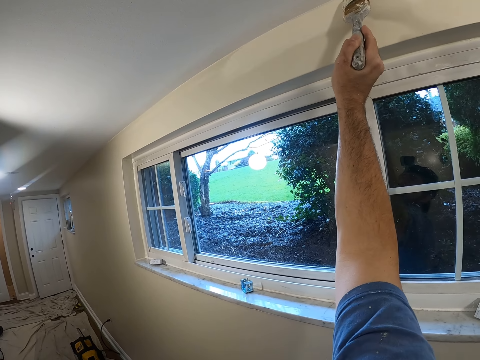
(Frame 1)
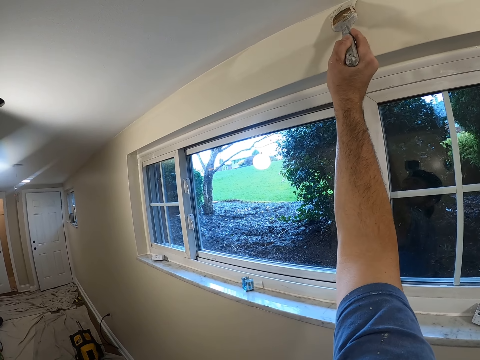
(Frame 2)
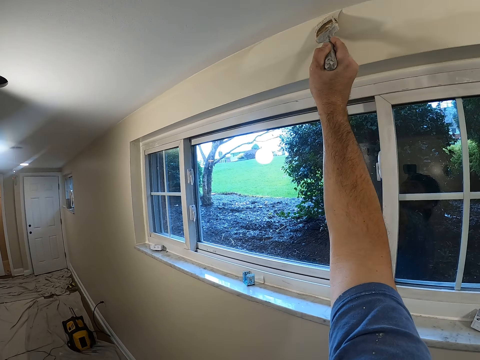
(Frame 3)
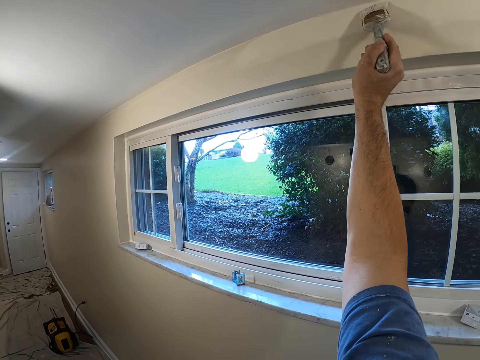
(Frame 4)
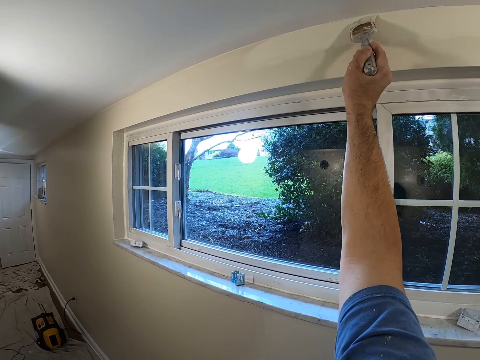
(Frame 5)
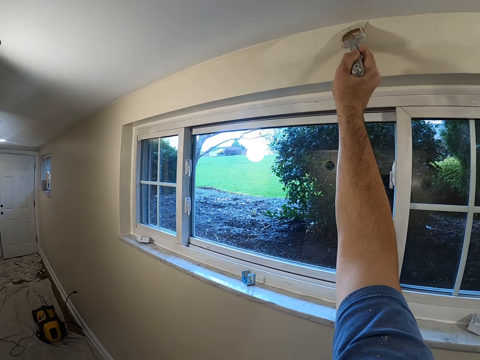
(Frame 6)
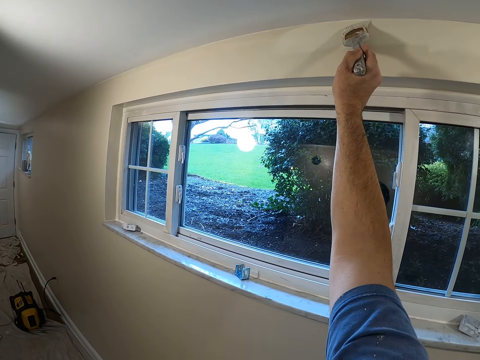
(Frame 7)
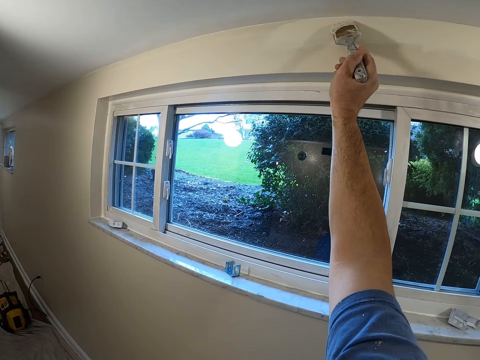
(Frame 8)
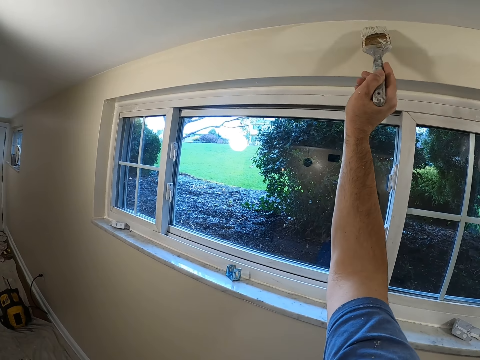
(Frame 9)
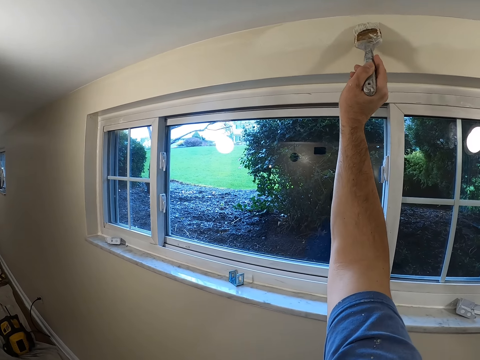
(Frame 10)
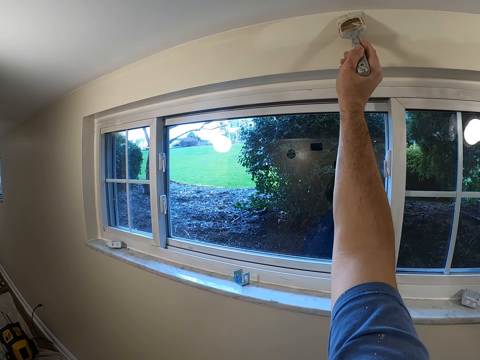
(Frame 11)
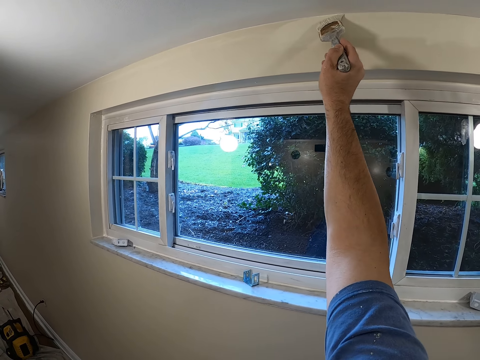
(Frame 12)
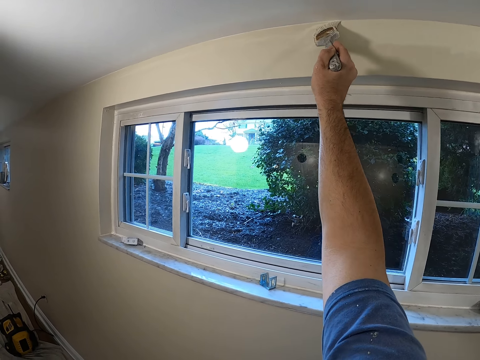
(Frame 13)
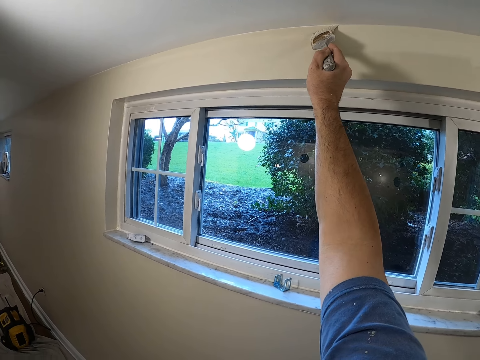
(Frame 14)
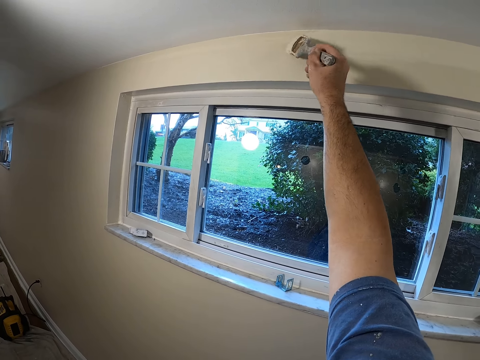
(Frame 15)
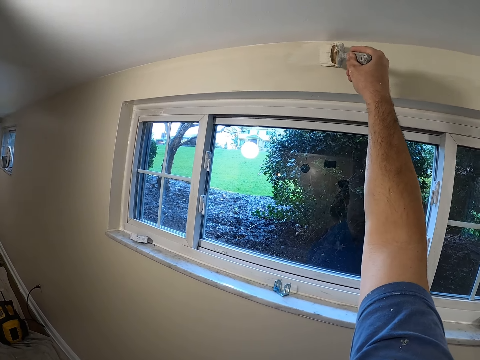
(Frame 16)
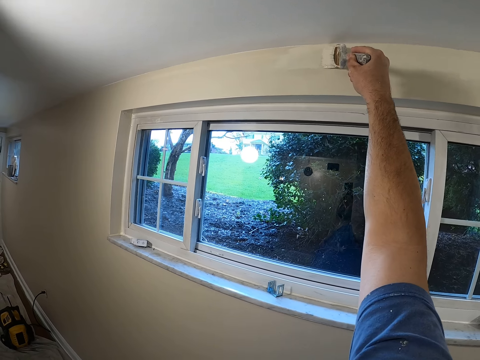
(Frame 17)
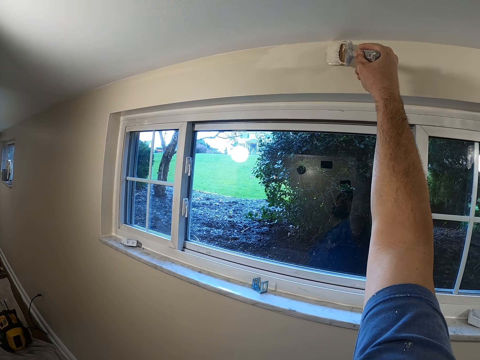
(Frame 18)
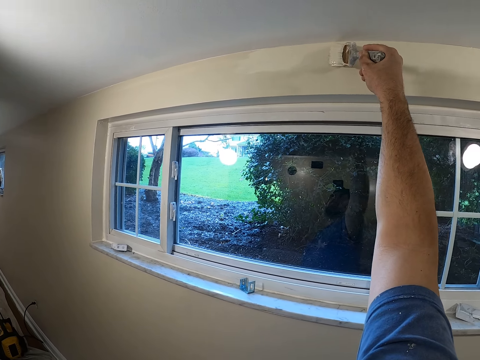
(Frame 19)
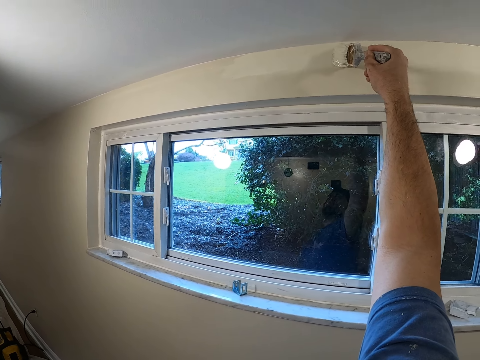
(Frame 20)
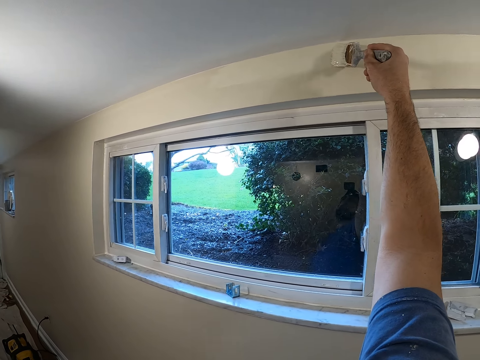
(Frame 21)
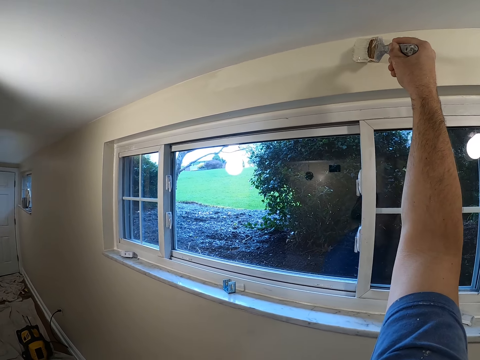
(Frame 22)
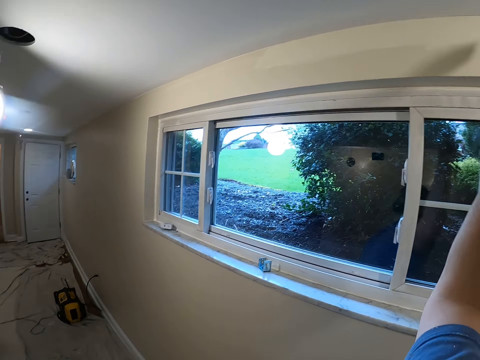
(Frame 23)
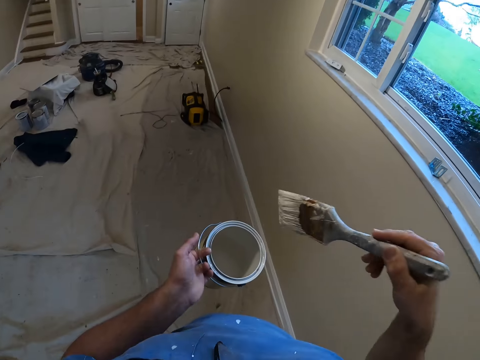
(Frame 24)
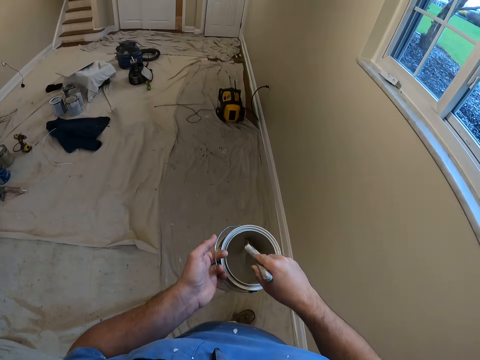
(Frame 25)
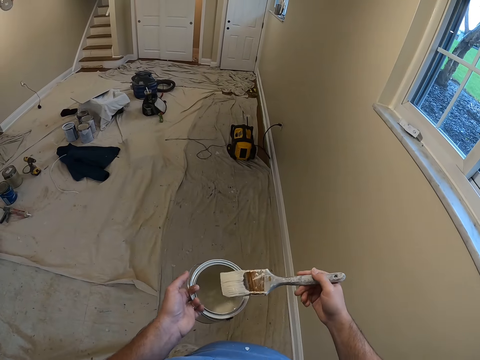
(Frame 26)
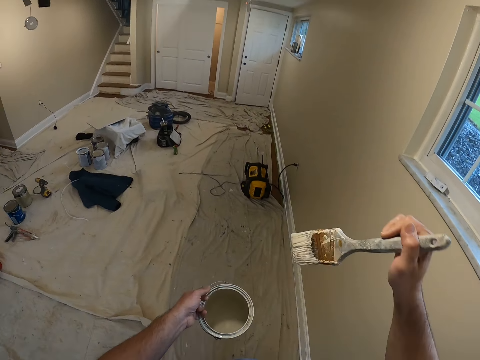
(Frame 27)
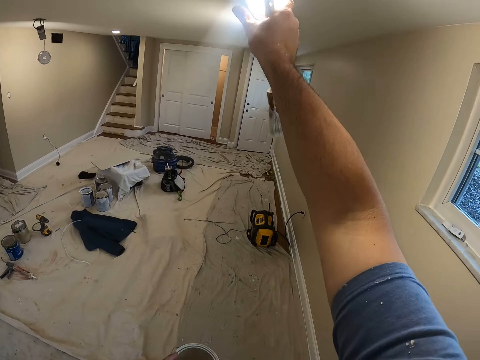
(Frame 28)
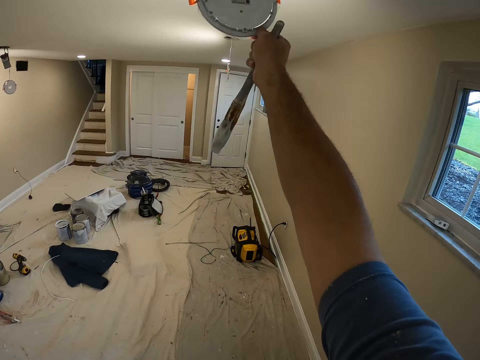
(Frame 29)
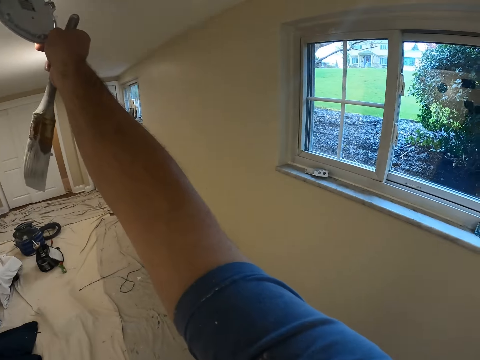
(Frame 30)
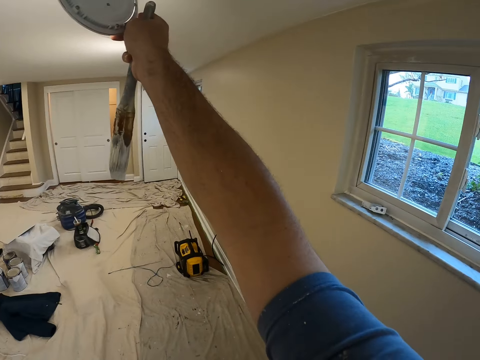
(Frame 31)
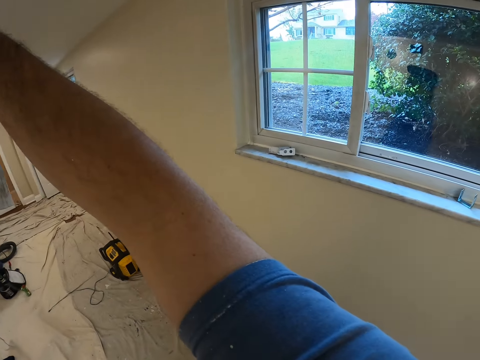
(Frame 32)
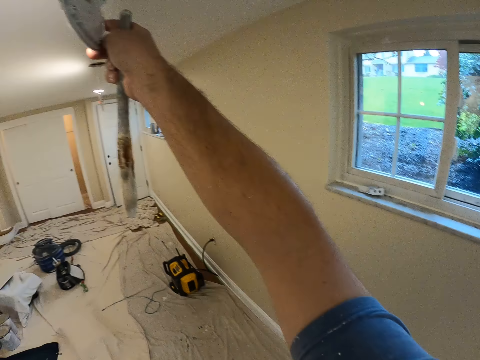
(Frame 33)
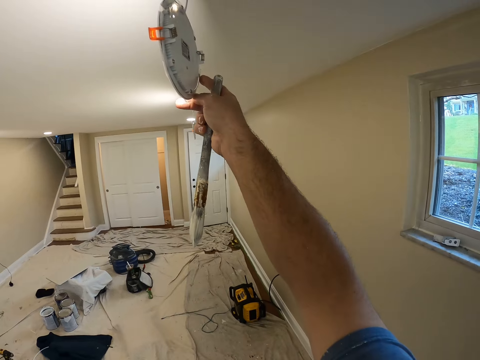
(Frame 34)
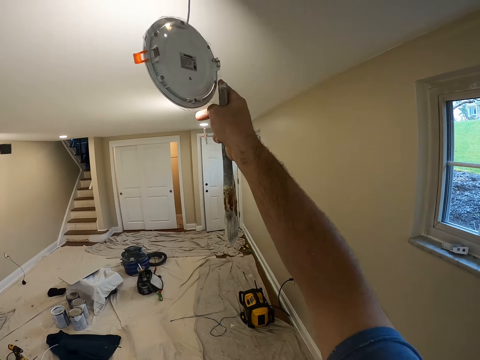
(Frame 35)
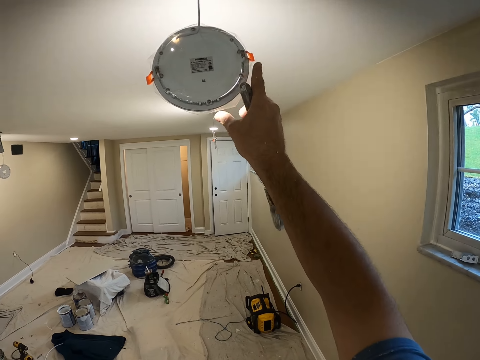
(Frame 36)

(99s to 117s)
The camera wearer dips the paint brush into the paint bucket. He adjusts the ceiling lamp with his right hand. He holds a certain object.

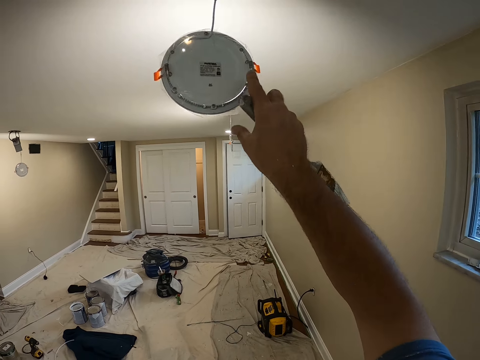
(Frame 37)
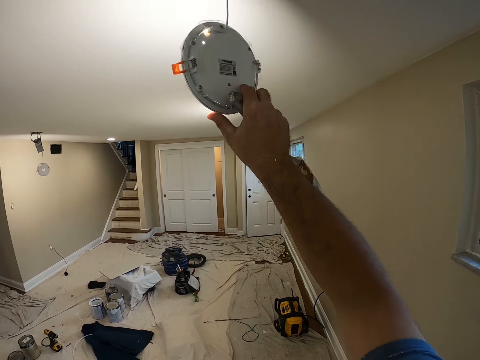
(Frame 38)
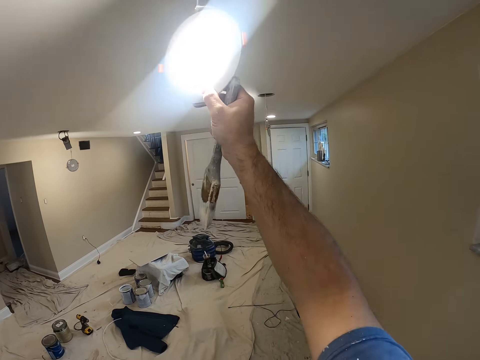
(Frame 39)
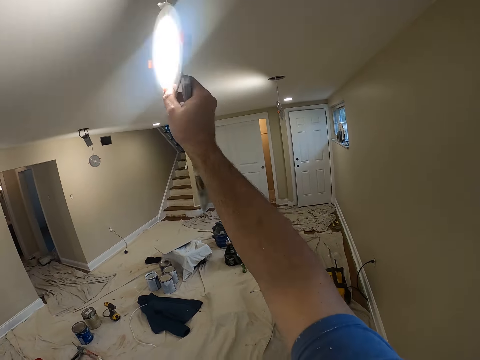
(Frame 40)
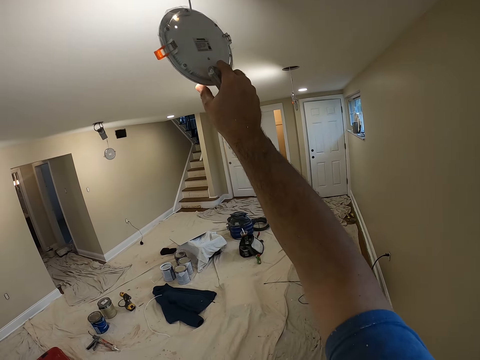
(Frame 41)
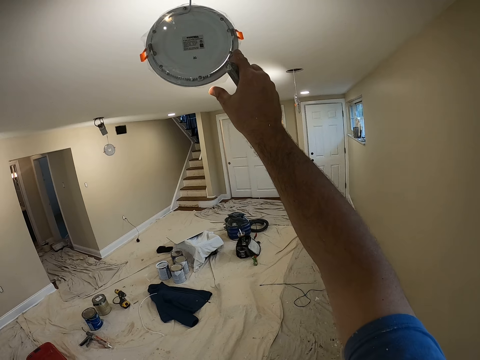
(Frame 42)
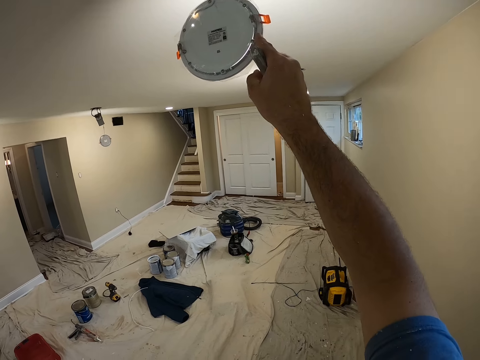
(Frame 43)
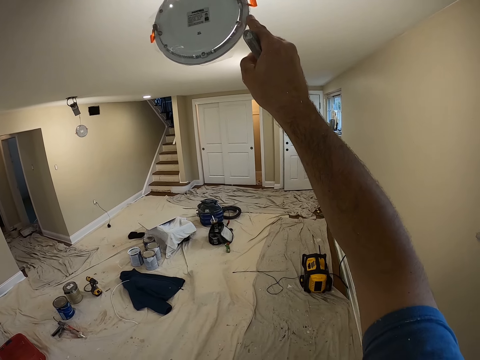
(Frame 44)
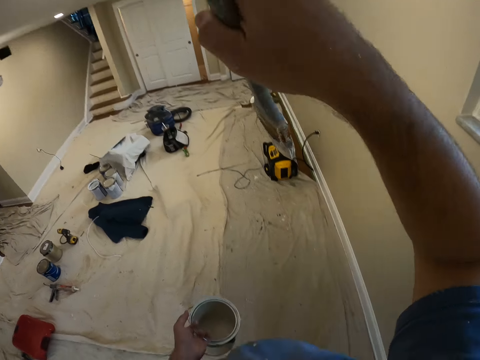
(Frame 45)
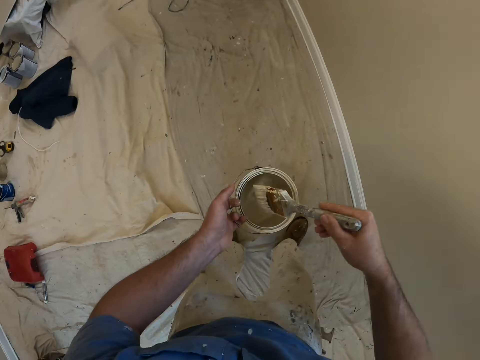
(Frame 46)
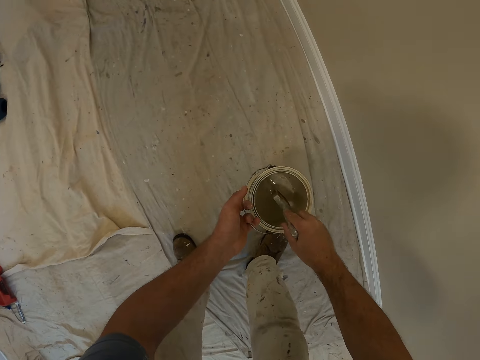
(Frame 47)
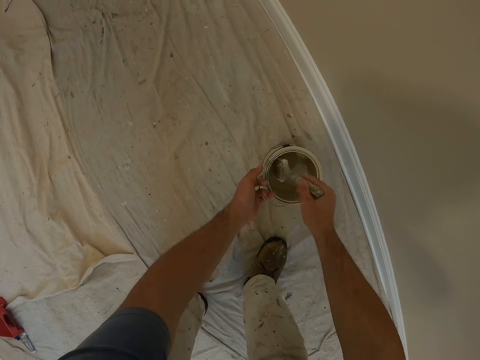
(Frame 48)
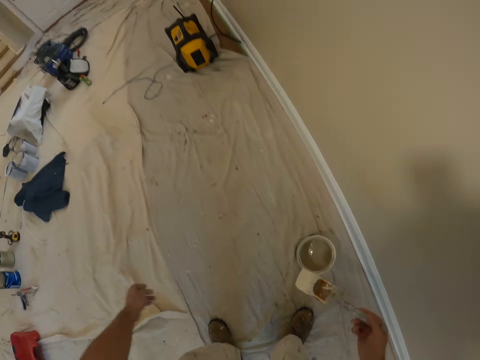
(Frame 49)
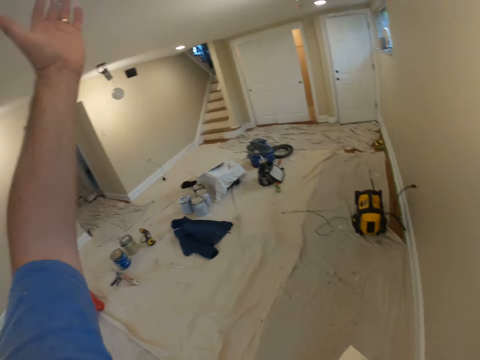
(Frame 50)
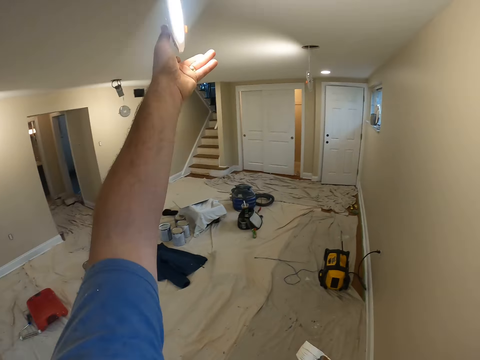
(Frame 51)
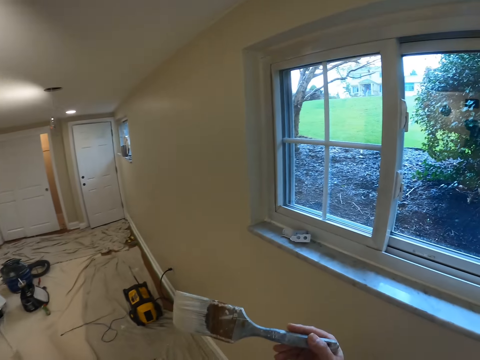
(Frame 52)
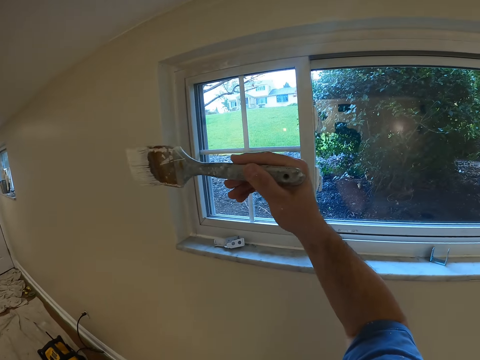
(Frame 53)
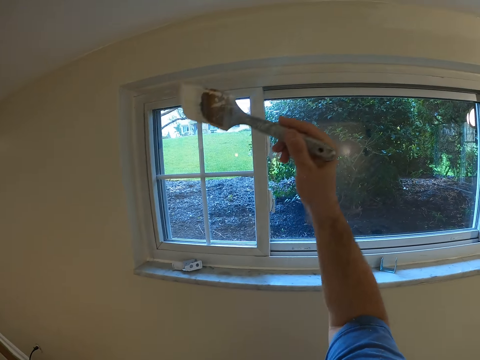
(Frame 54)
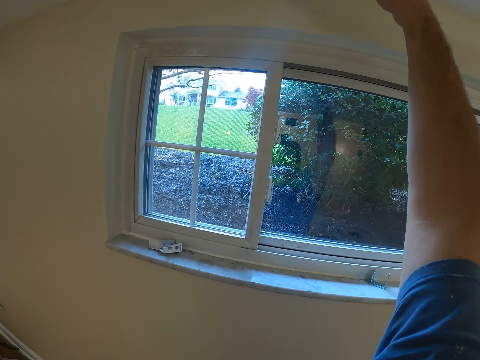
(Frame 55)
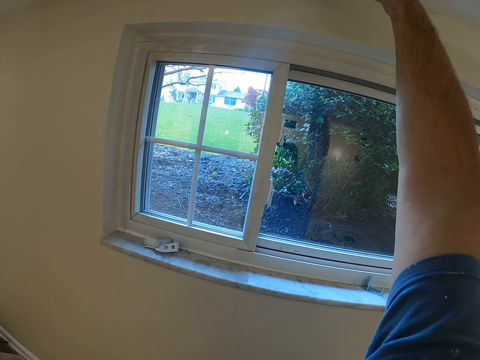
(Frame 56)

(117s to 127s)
The camera wearer dips the paint brush into the paint bucket. He places the paint bucket on the floor. He adjusts the ceiling lamp with his left hand. He paints the wall of the room with the paint brush.
